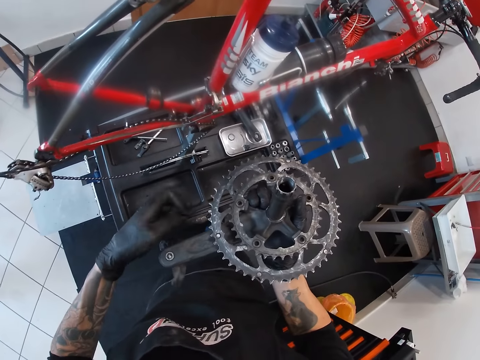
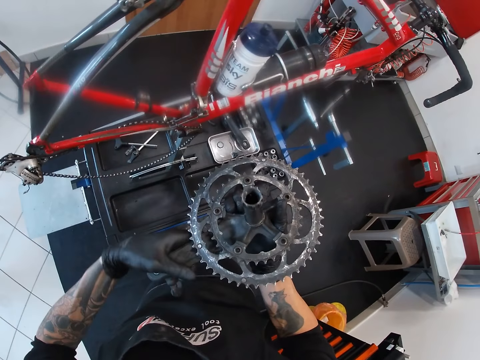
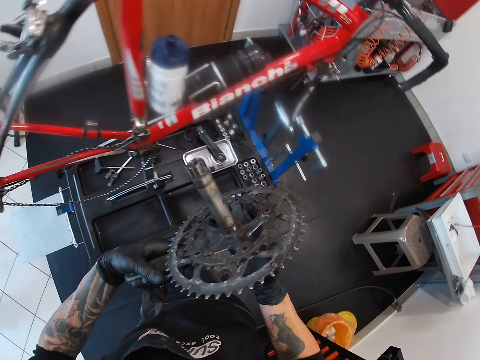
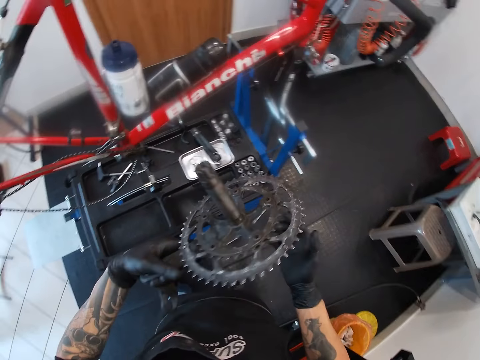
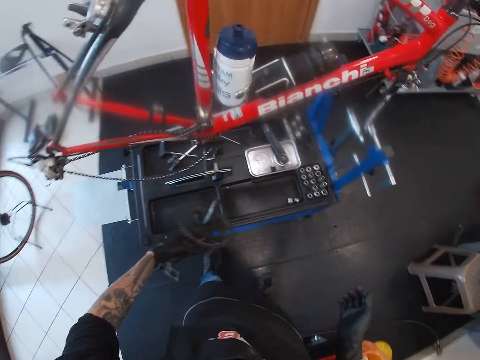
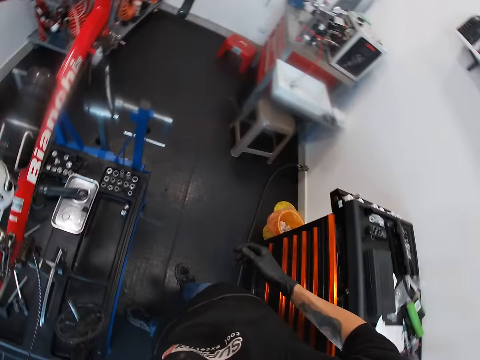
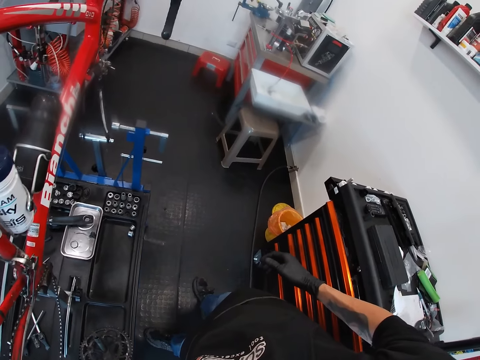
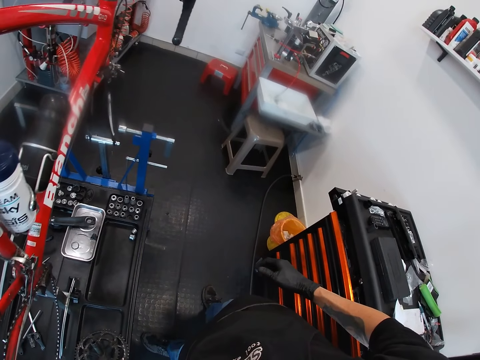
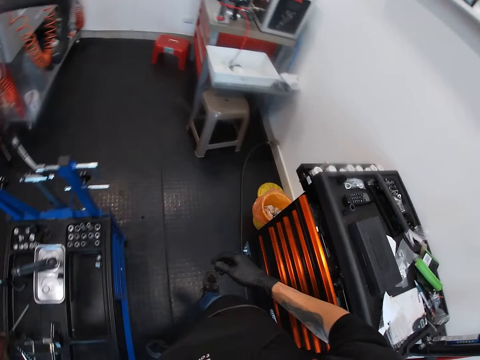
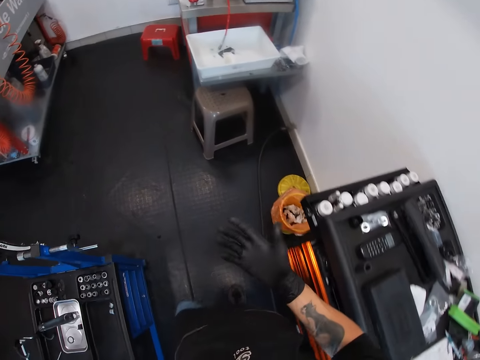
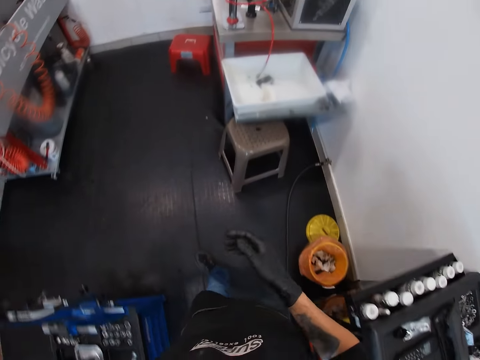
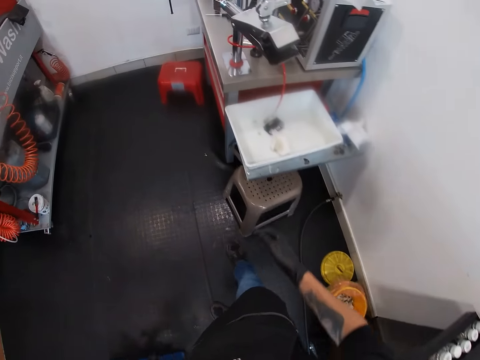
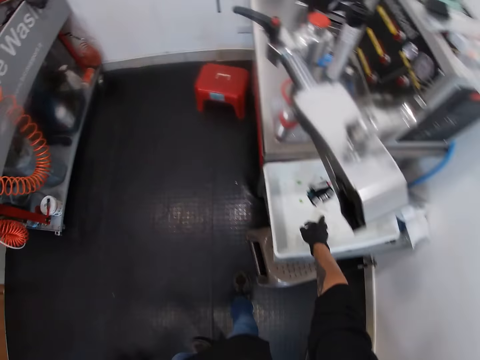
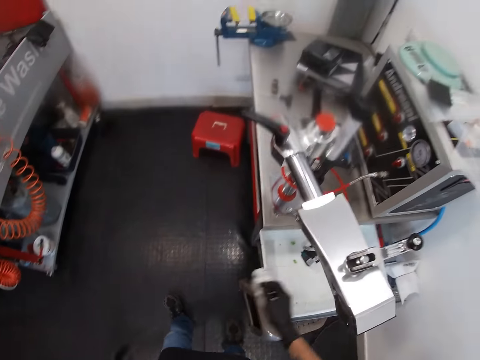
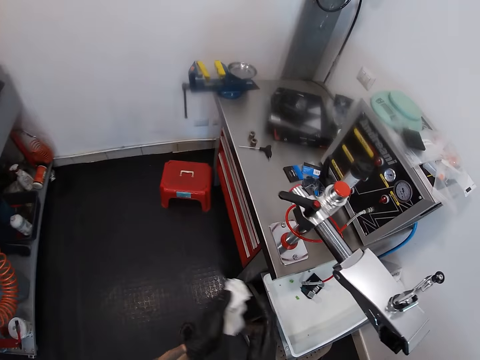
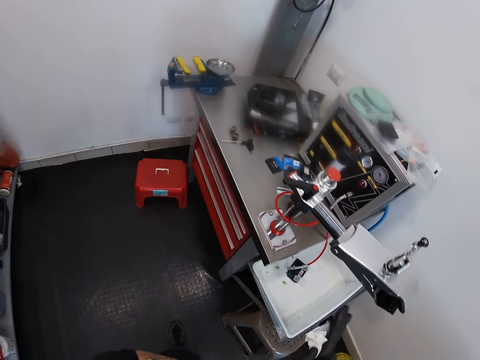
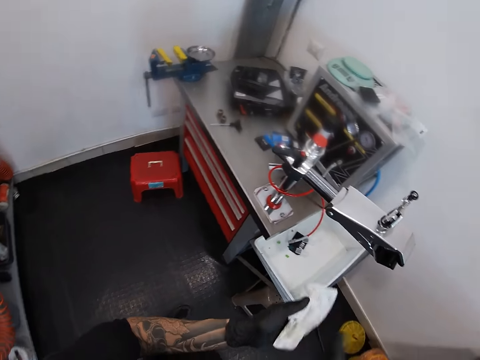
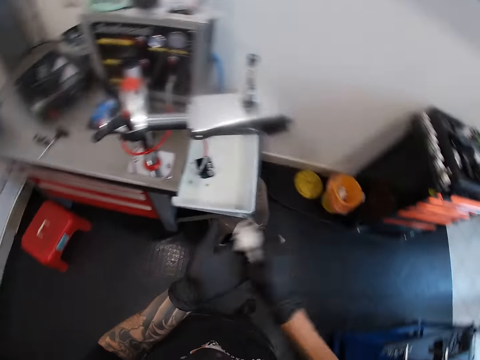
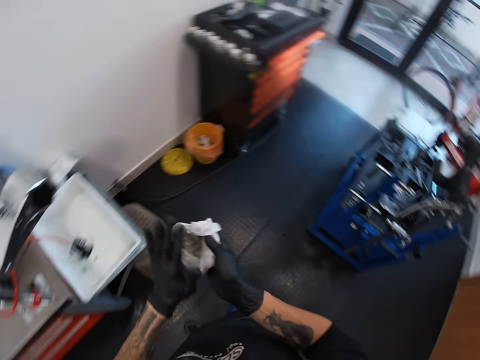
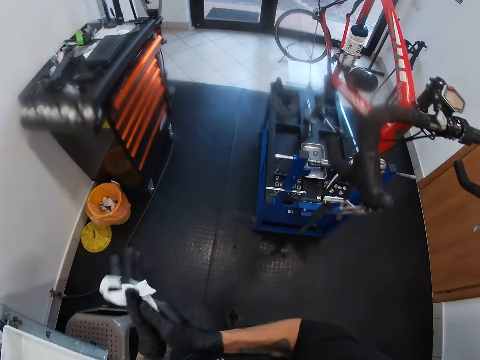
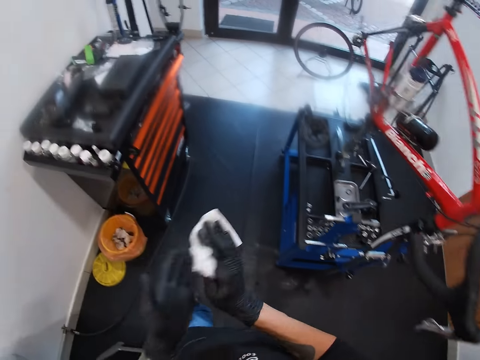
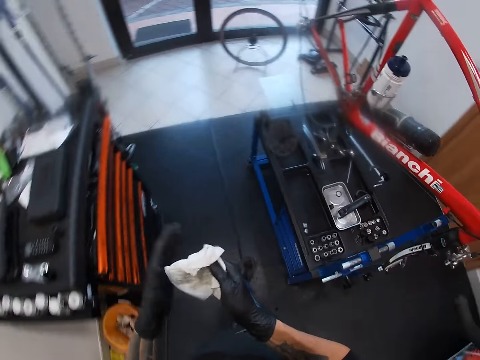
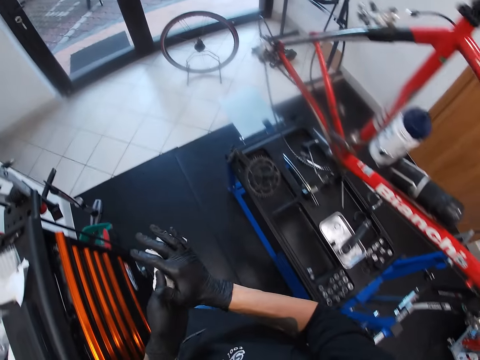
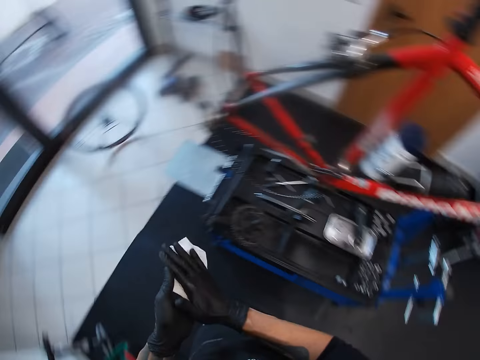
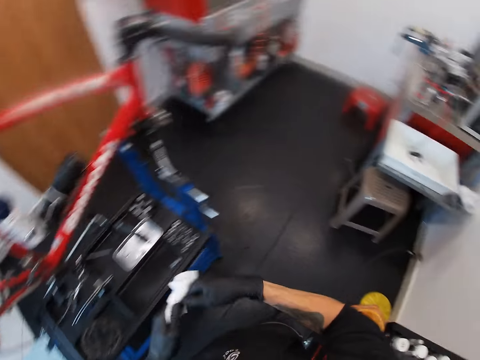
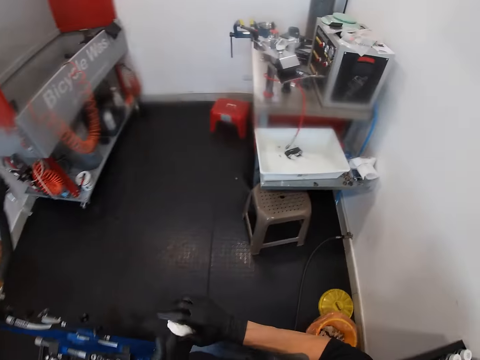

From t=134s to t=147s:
The camera wearer passes the crankset of the bicycle from his right gloved hand to his left gloved hand. He looks at the bike chain holder. He drops the crankset on the workbench with his left gloved hand. He looks around and walks. He picks a tissue paper from a container with his right gloved hand. He cleans his gloved hands on the tissue paper. He walks.

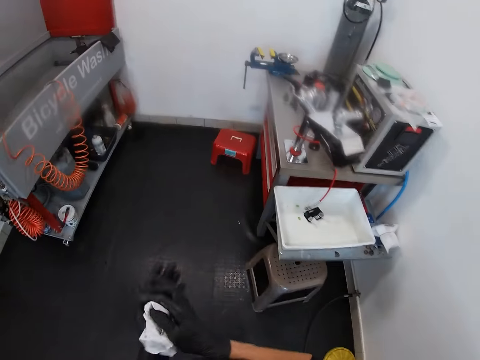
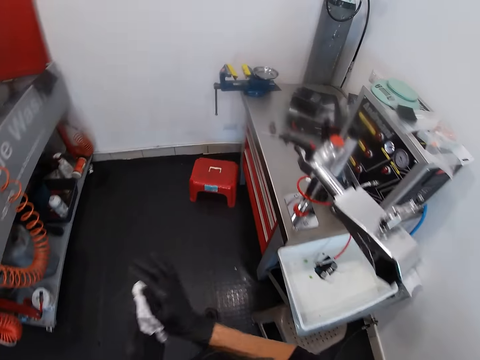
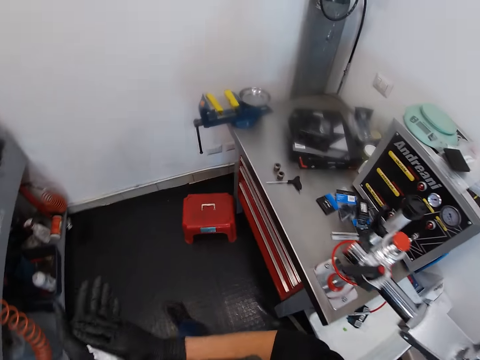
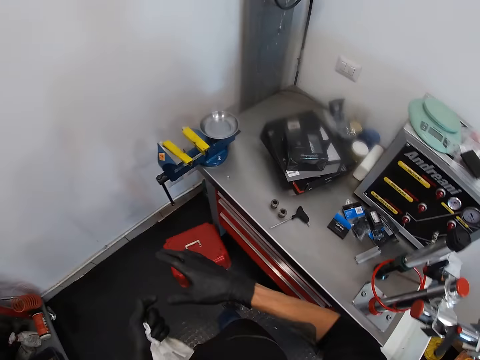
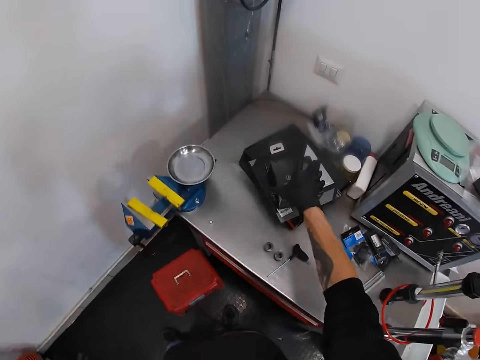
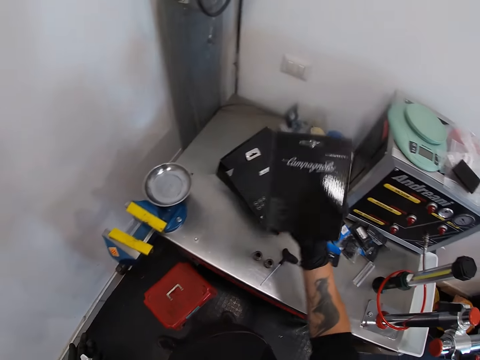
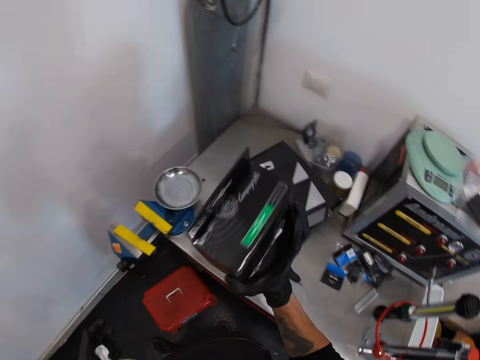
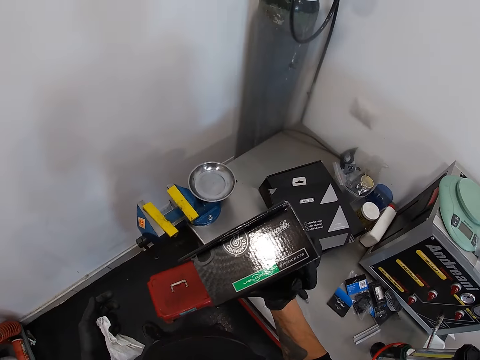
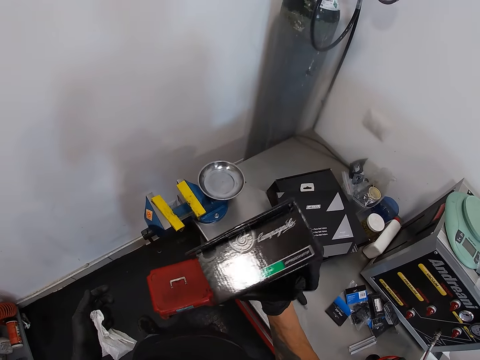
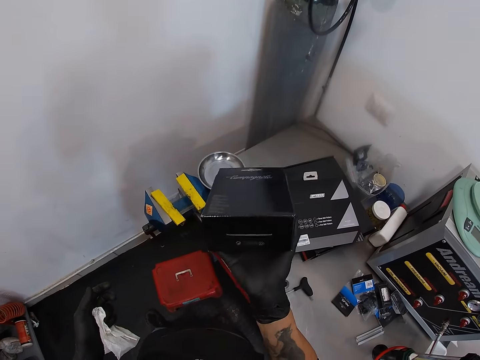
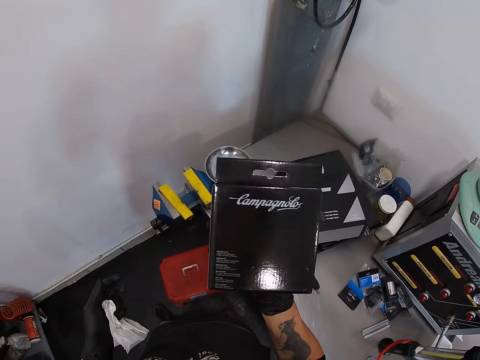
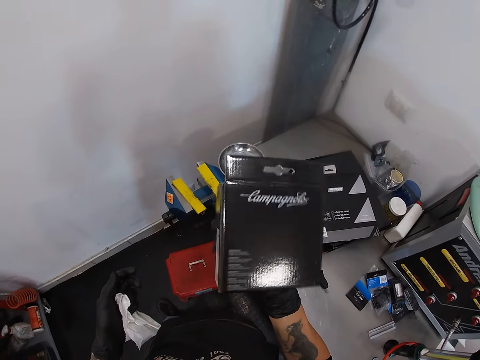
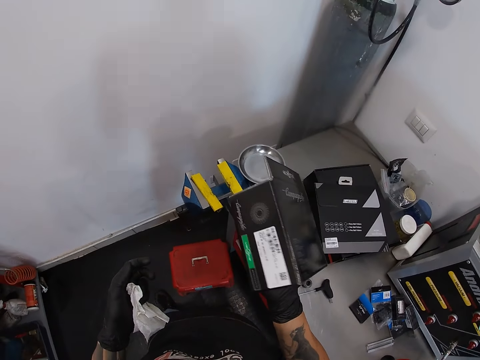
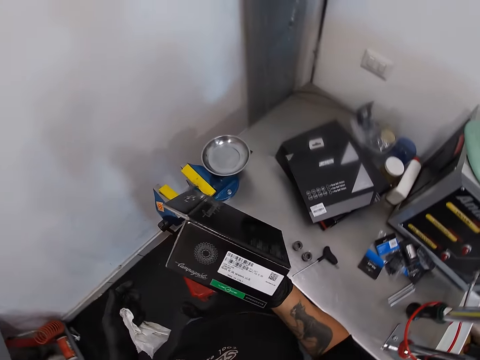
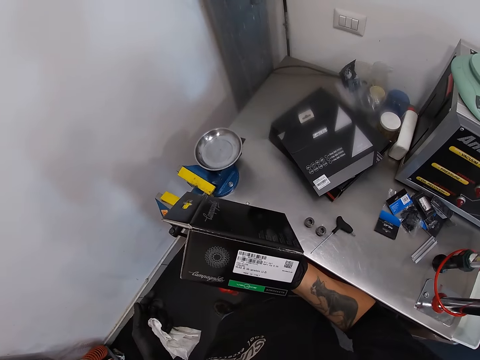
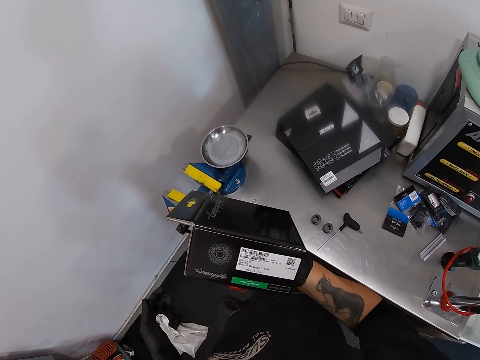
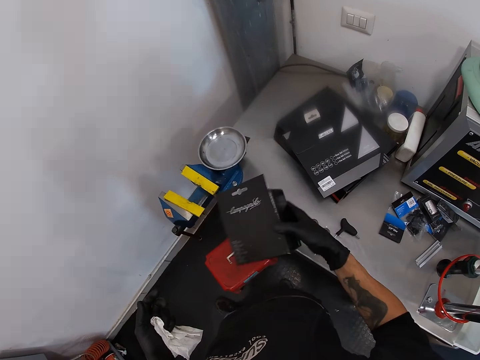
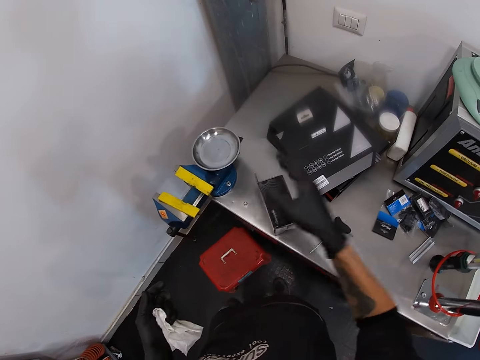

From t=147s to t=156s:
The camera wearer picks a box of crankset from a table with his right gloved hand. He looks at the box. He drops the box of crankset on the table with his right gloved hand.
